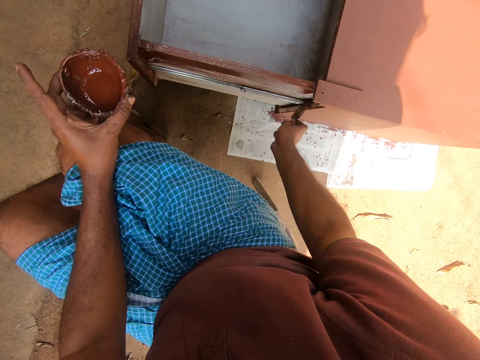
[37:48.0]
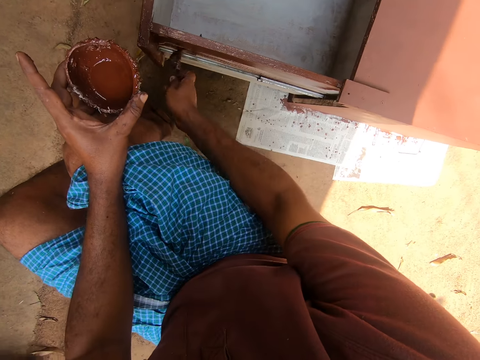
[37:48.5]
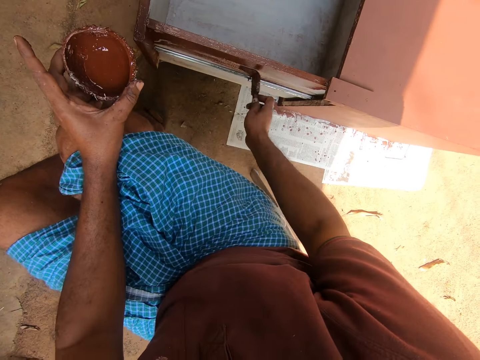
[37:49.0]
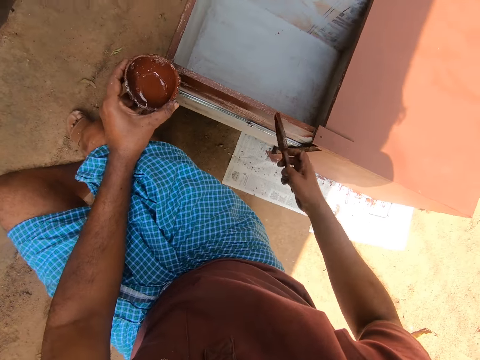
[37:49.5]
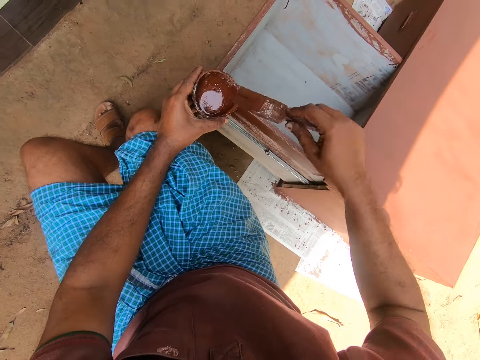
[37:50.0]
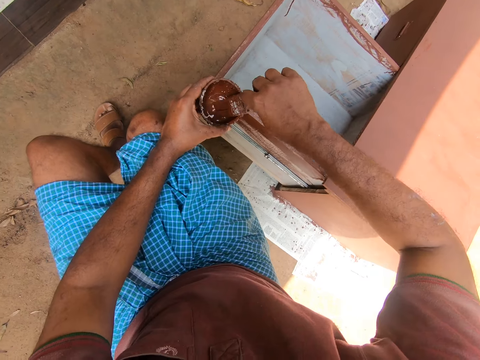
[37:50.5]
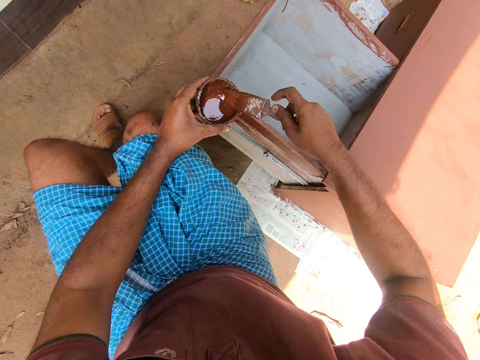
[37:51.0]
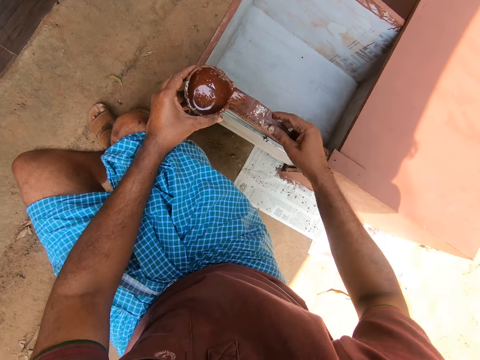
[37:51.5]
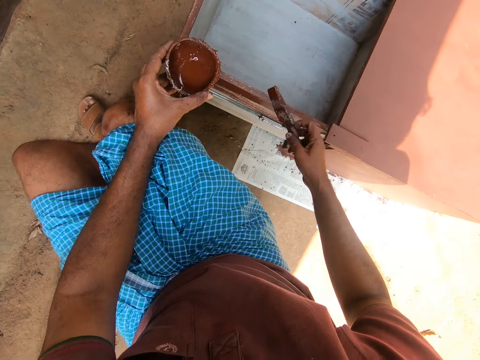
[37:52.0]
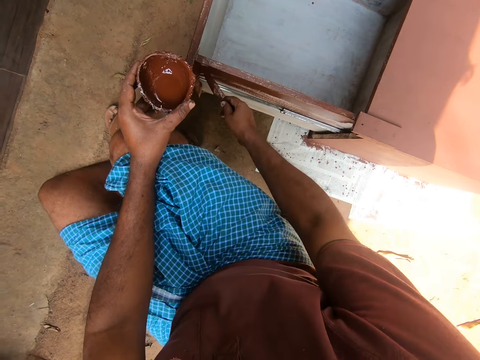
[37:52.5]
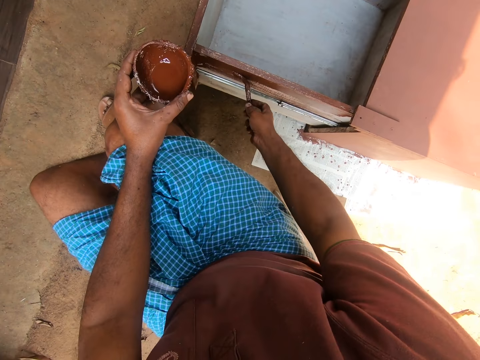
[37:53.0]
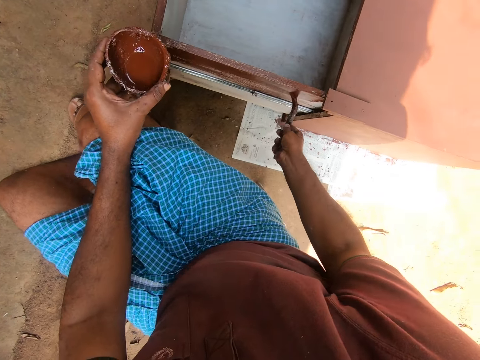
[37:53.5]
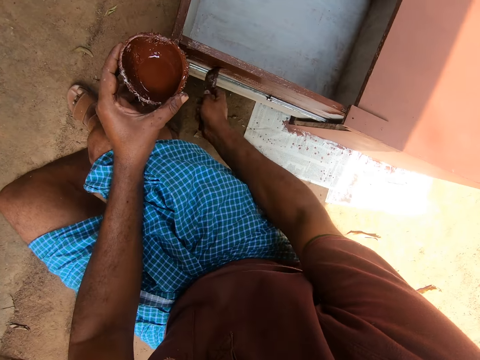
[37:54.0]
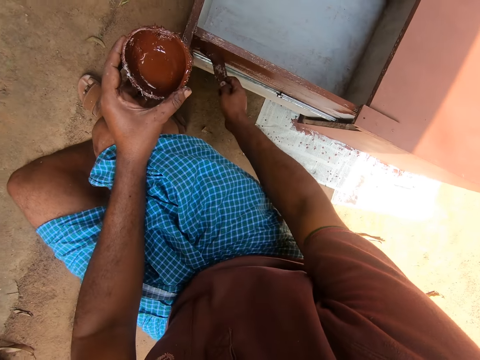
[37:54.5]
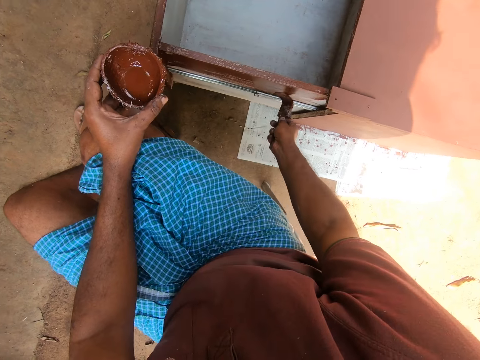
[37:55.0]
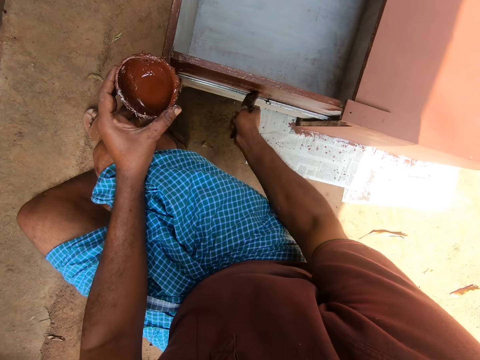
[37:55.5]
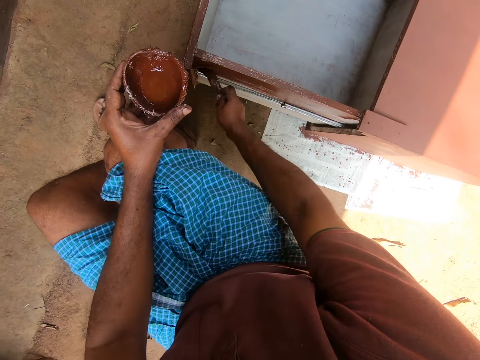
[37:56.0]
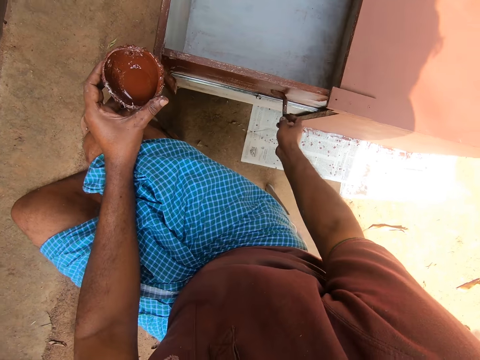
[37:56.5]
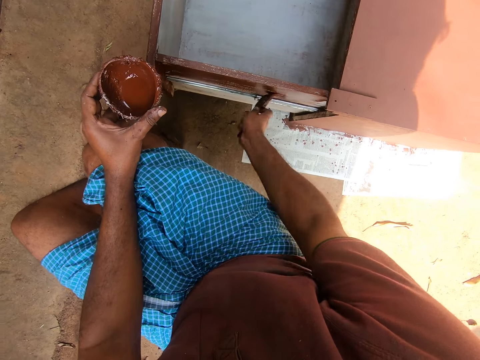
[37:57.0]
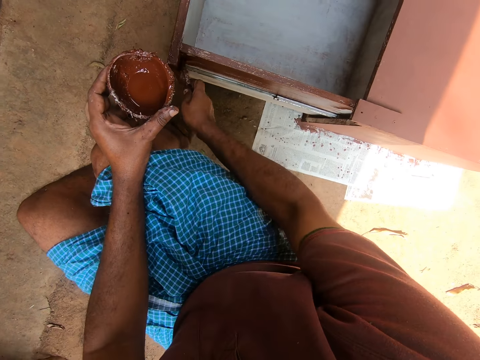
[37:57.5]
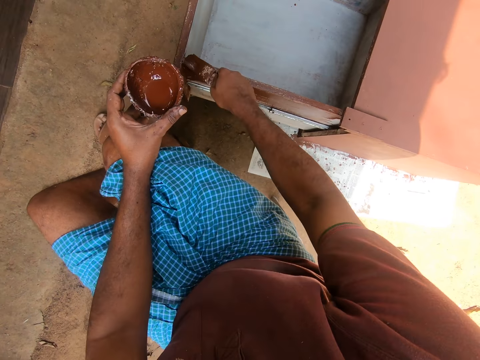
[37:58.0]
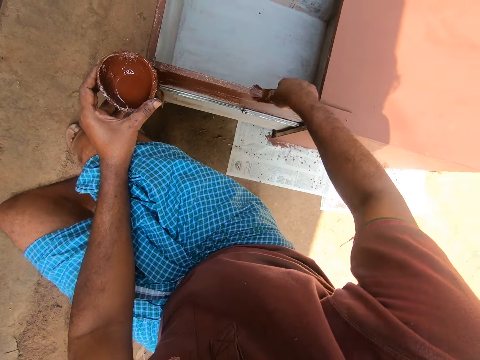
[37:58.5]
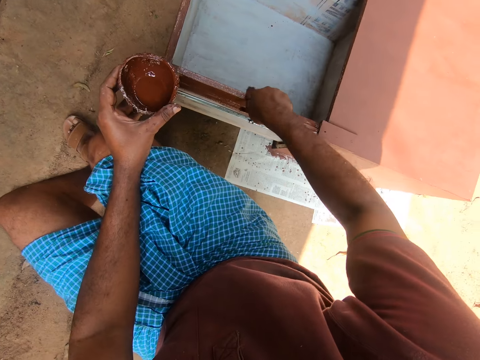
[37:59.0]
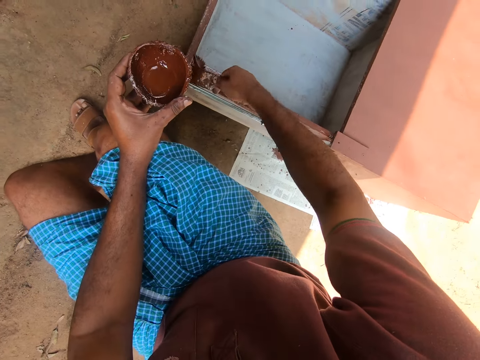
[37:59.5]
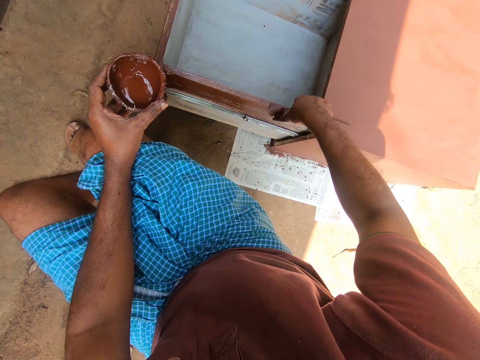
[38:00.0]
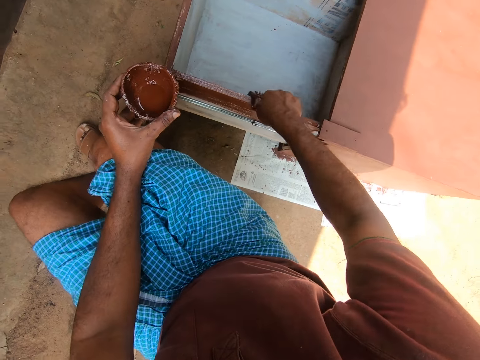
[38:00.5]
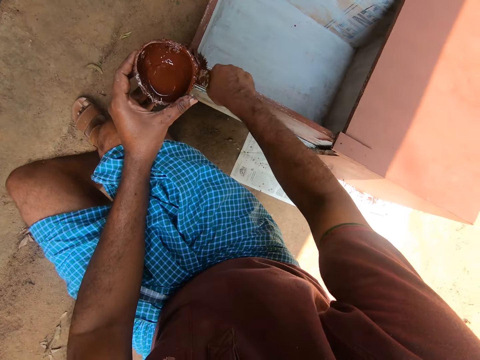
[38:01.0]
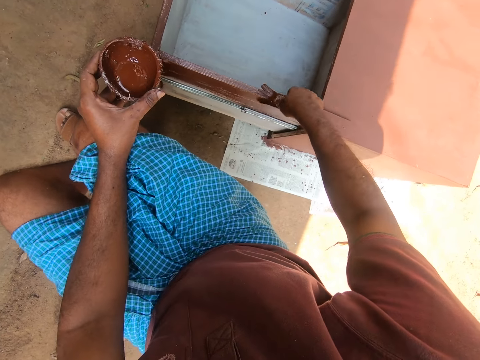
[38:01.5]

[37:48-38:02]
The camera wearer takes paint with the brush from the cup in his hand. He removes the paint brush from the paint. He paints the side of the drawer of the cabinet with the brush in his hand.

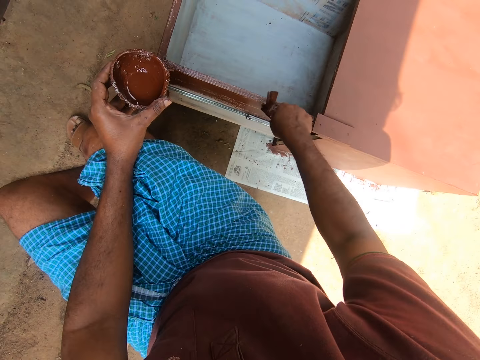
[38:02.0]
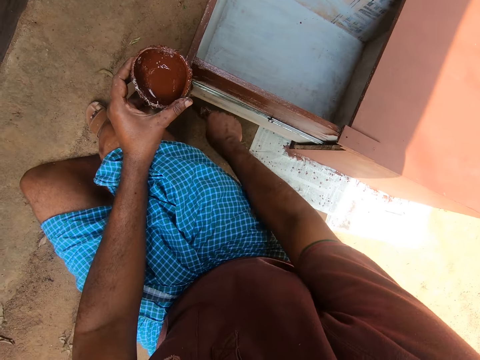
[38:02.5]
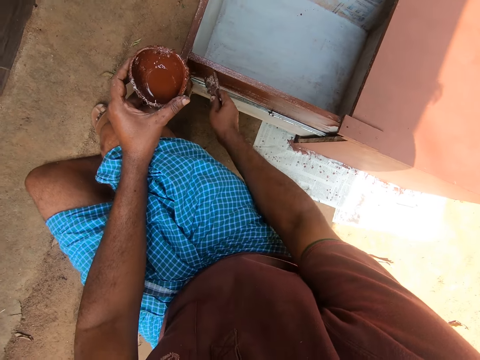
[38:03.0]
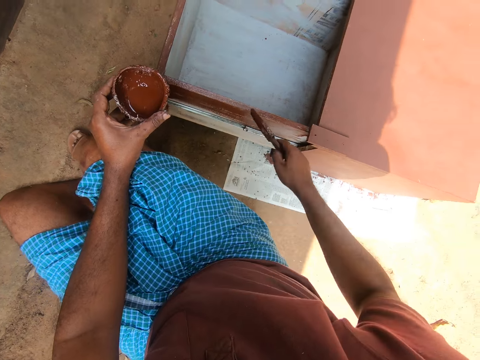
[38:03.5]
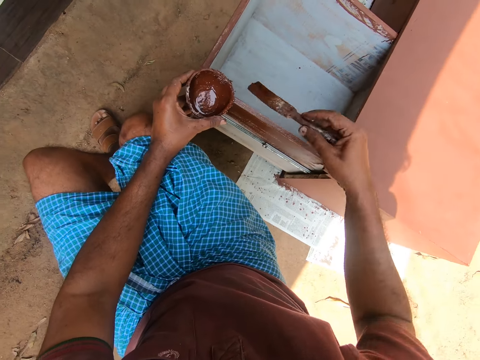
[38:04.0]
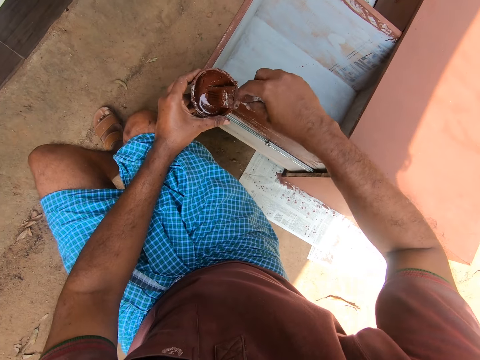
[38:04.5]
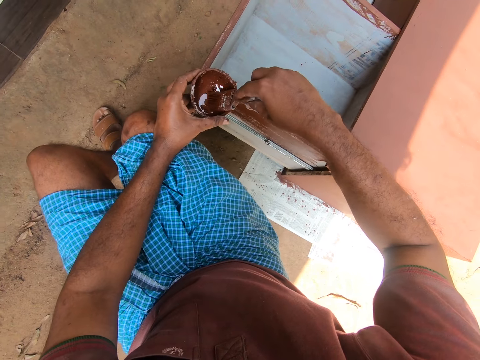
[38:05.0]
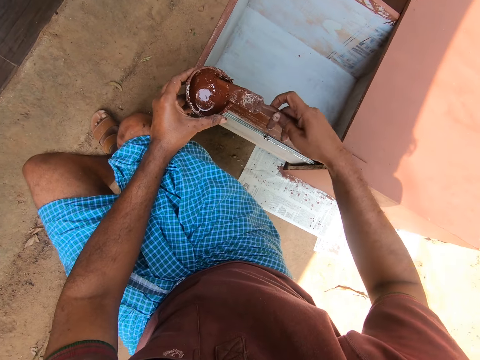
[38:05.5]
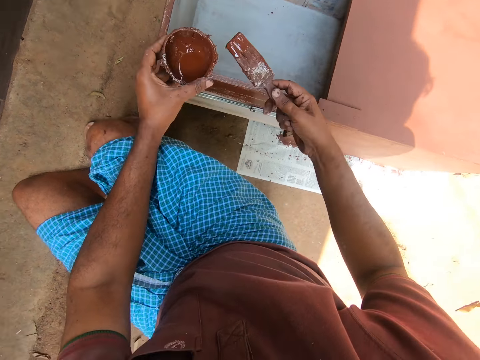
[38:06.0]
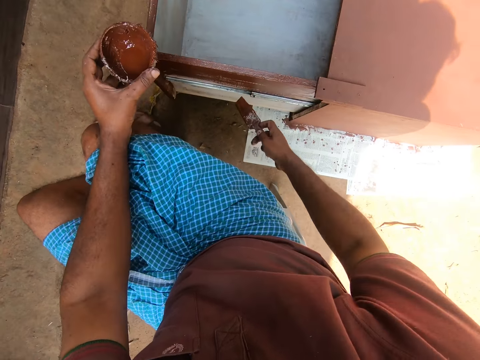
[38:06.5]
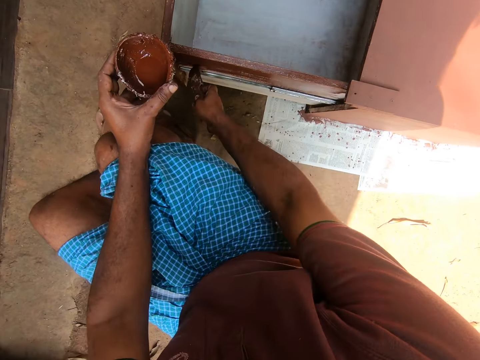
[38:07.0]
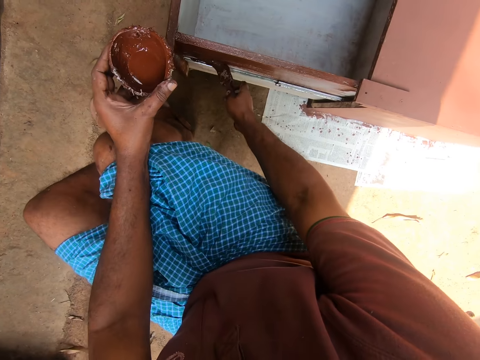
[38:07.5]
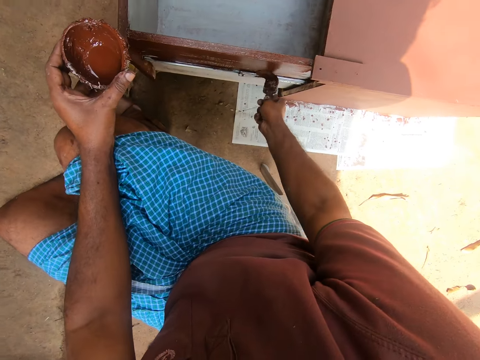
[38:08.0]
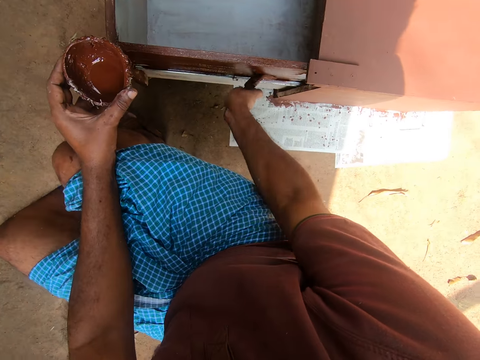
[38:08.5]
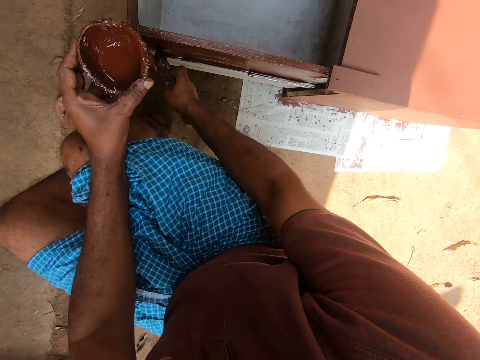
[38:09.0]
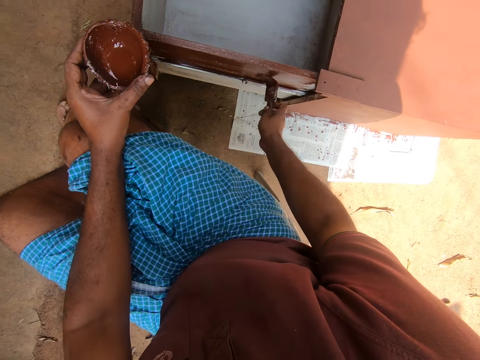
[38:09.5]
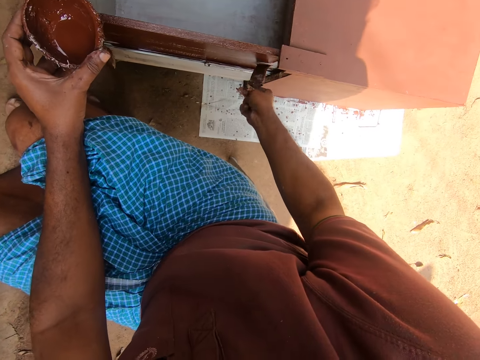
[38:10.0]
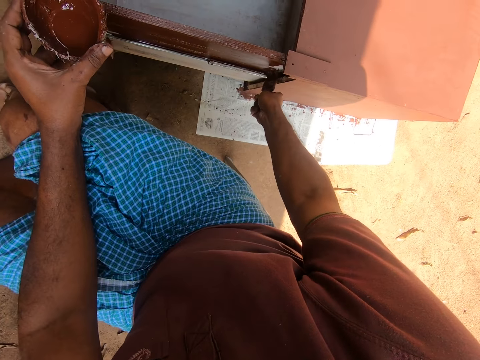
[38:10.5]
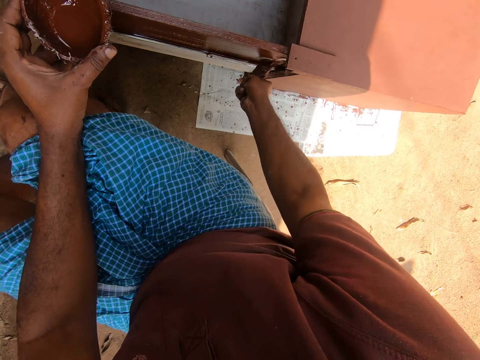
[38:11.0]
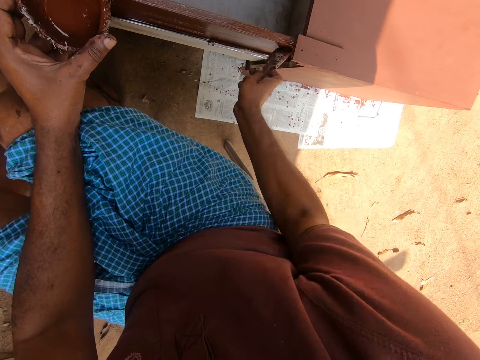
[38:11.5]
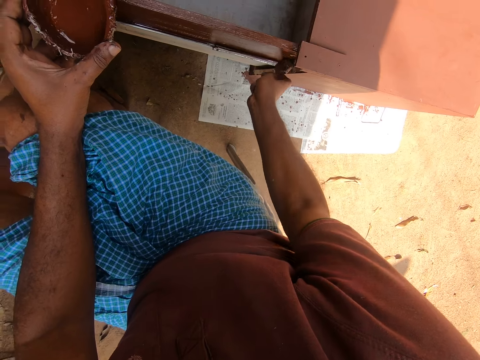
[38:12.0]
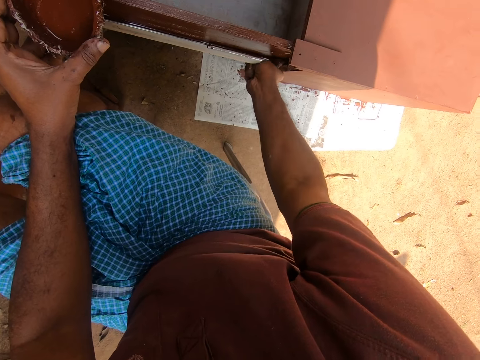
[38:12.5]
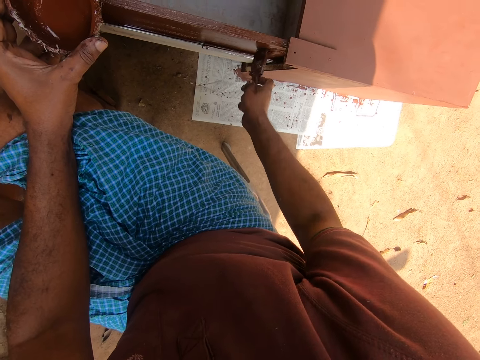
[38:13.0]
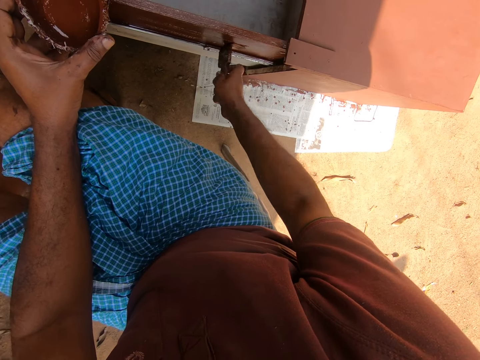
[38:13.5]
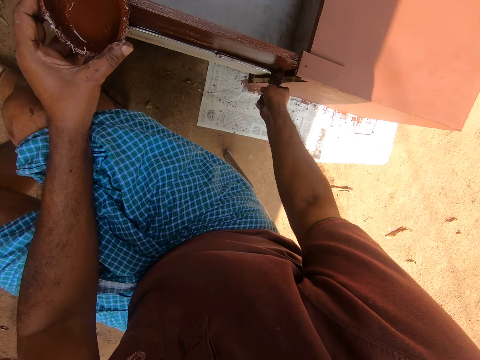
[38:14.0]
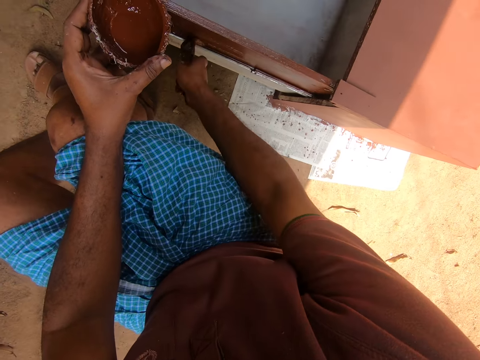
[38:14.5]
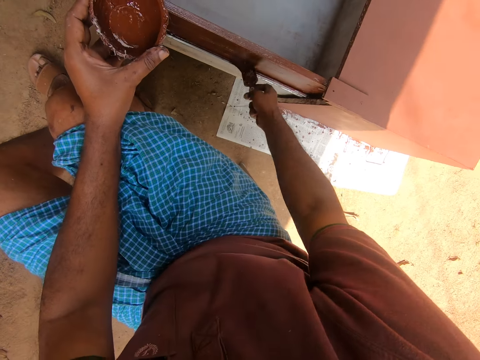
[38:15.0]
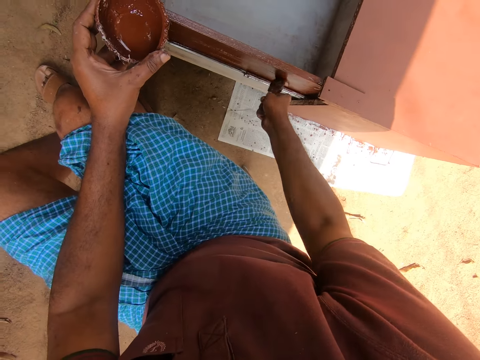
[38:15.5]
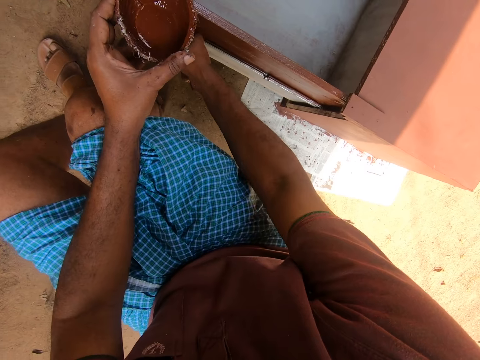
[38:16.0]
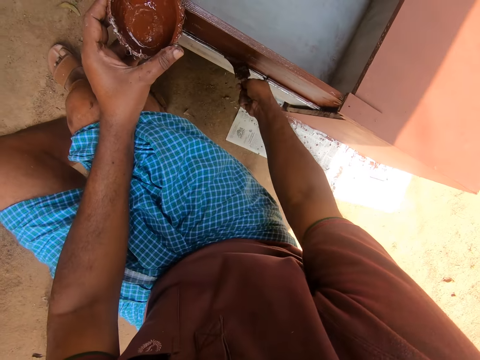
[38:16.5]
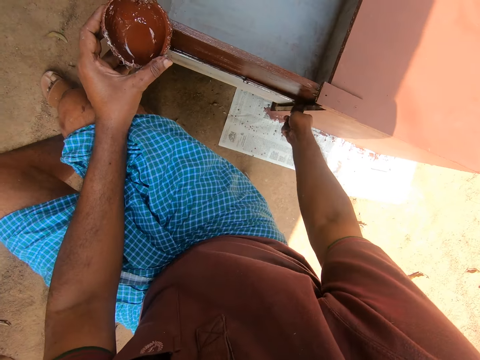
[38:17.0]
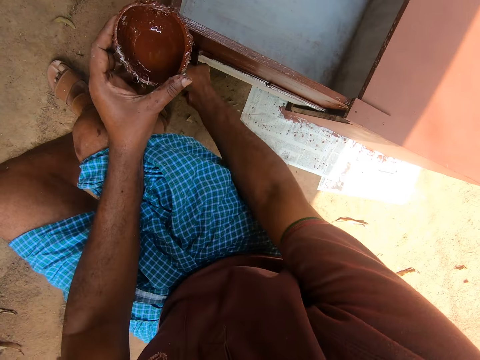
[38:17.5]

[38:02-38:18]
The camera wearer takes paint with the brush from the cup in his hand. He removes the paint brush from the paint. He paints the side of the drawer of the cabinet with the brush in his hand.
